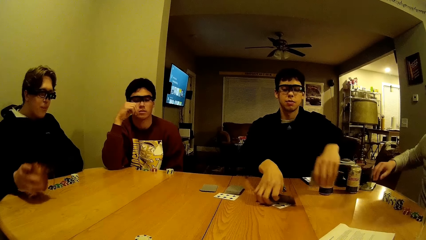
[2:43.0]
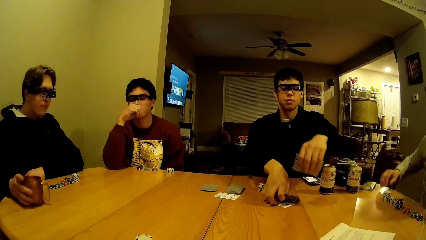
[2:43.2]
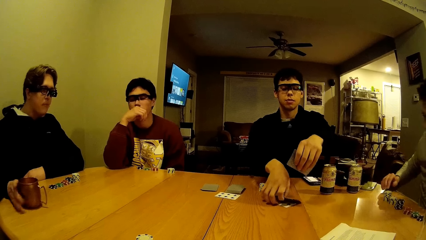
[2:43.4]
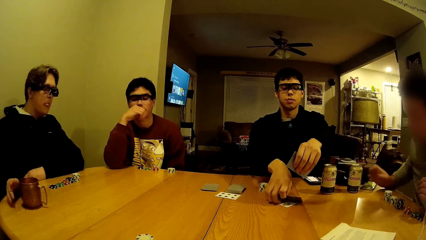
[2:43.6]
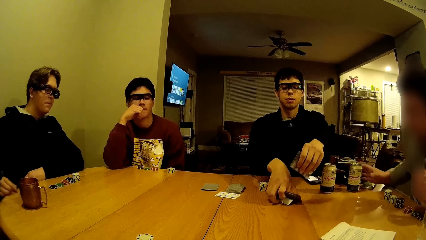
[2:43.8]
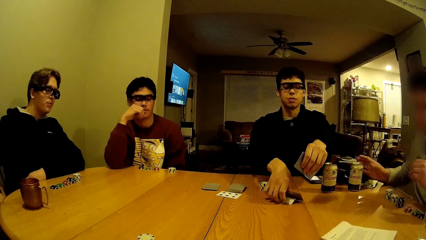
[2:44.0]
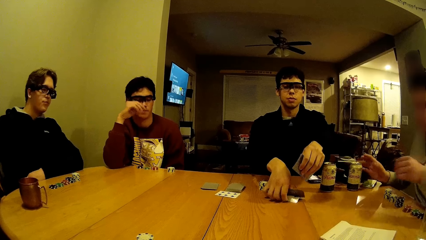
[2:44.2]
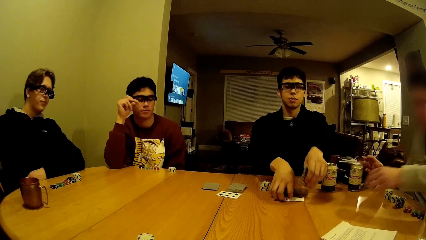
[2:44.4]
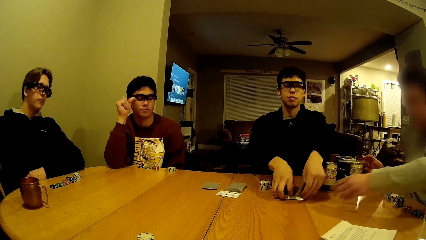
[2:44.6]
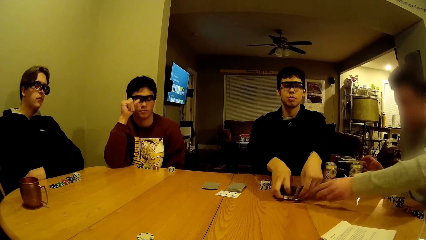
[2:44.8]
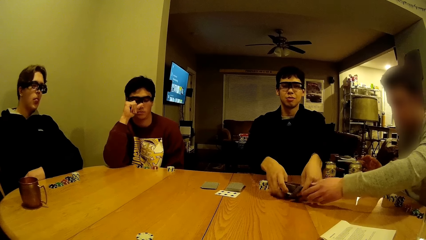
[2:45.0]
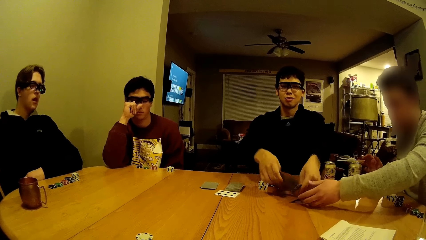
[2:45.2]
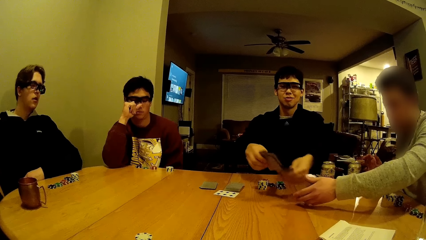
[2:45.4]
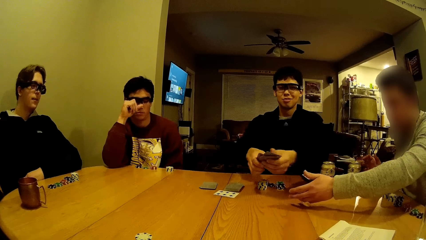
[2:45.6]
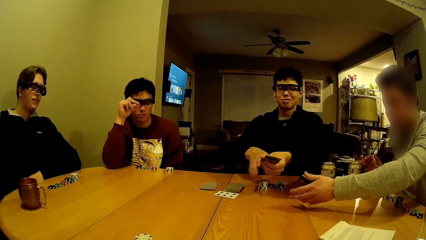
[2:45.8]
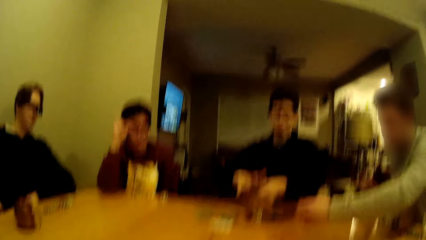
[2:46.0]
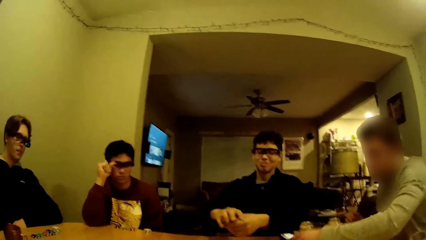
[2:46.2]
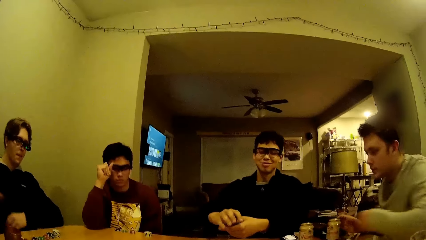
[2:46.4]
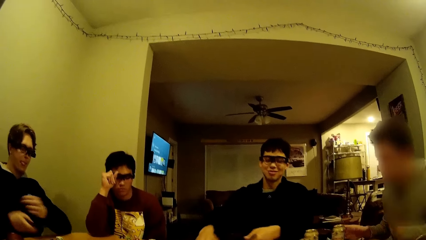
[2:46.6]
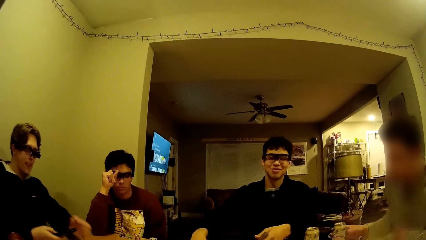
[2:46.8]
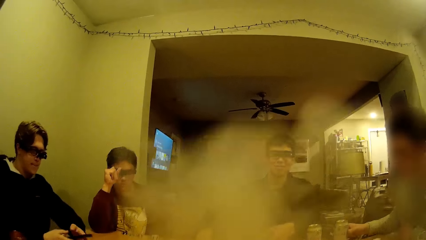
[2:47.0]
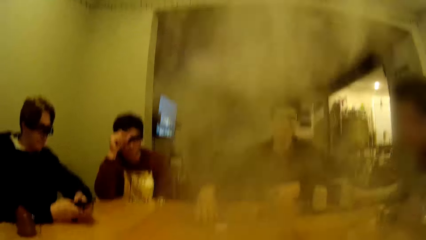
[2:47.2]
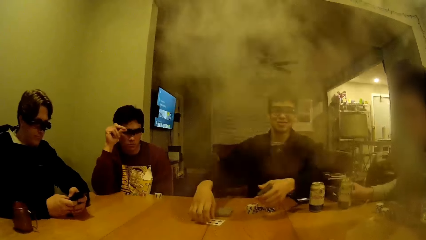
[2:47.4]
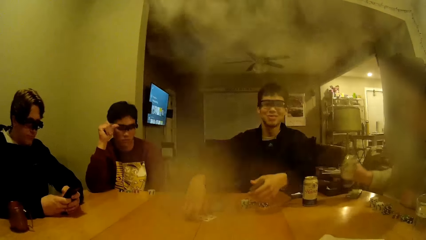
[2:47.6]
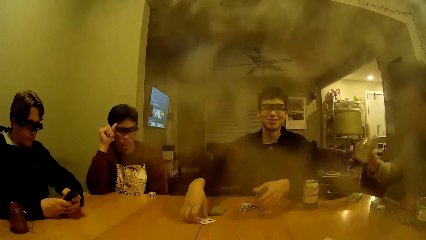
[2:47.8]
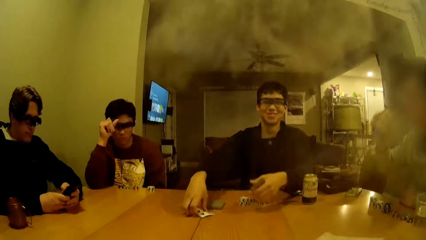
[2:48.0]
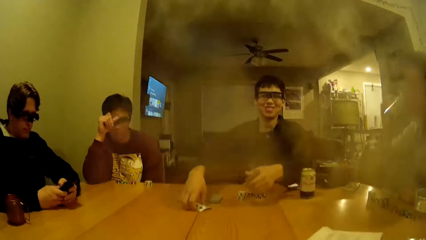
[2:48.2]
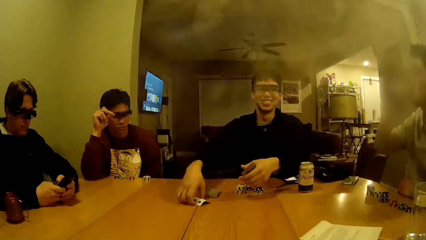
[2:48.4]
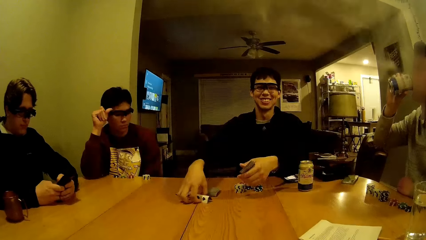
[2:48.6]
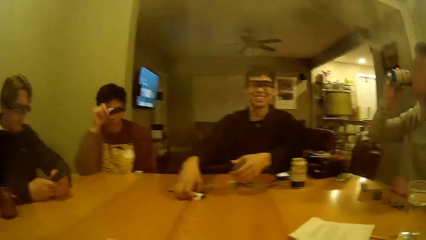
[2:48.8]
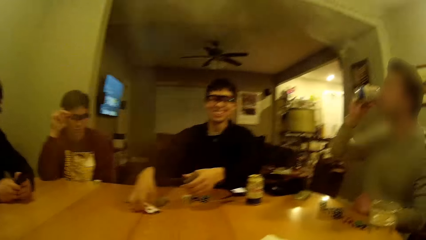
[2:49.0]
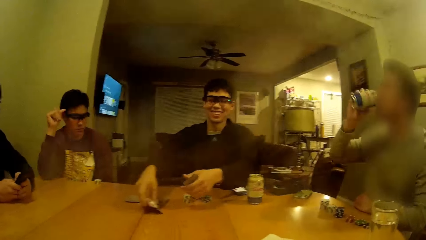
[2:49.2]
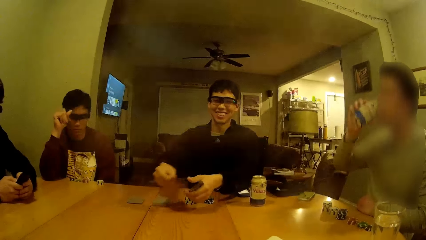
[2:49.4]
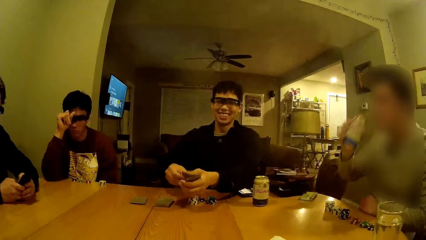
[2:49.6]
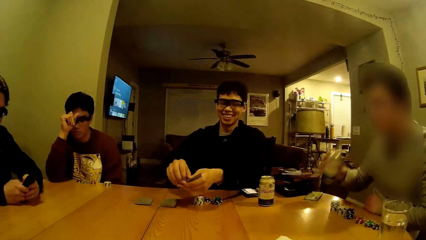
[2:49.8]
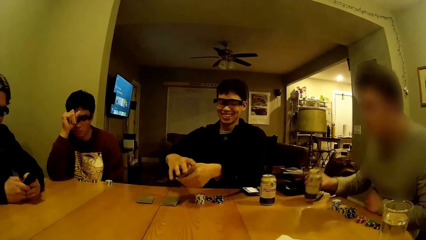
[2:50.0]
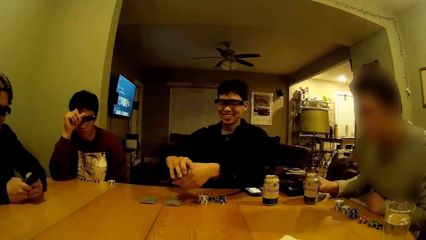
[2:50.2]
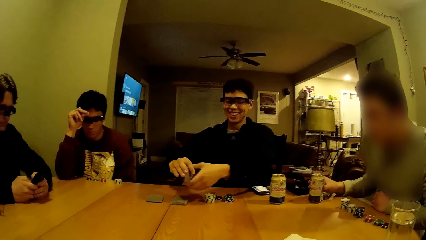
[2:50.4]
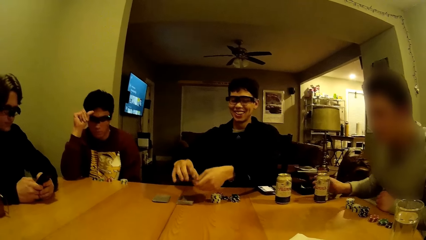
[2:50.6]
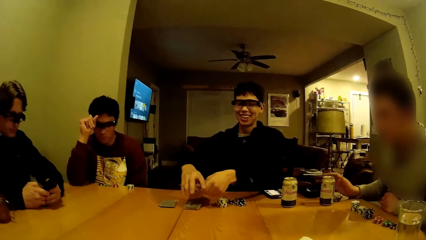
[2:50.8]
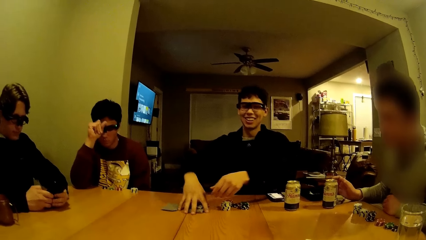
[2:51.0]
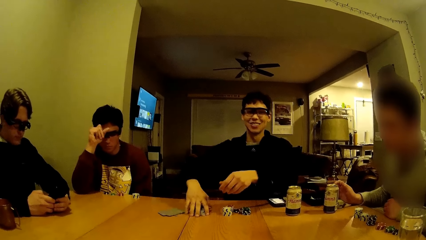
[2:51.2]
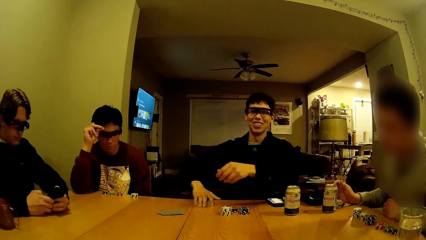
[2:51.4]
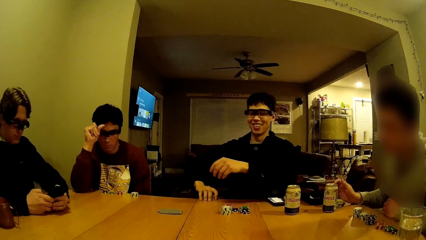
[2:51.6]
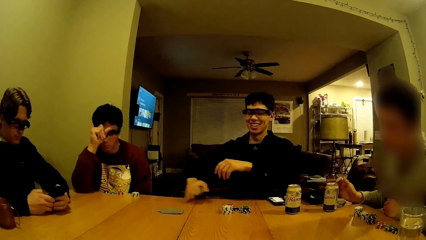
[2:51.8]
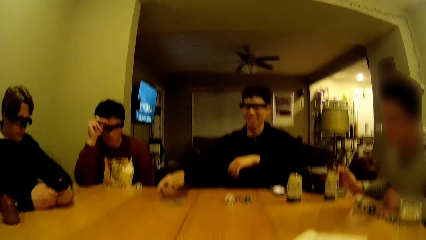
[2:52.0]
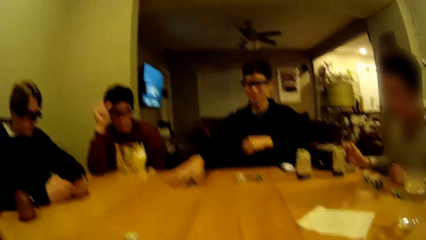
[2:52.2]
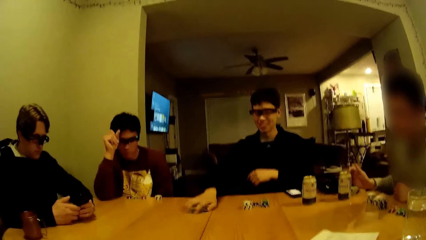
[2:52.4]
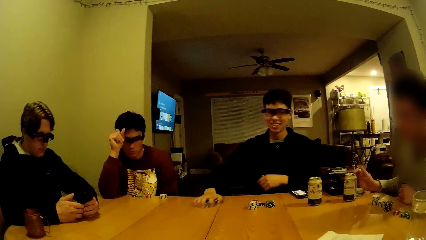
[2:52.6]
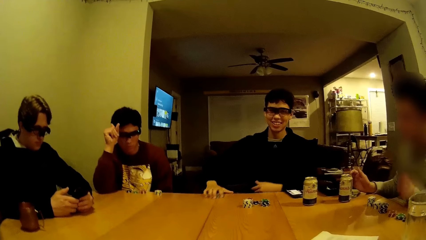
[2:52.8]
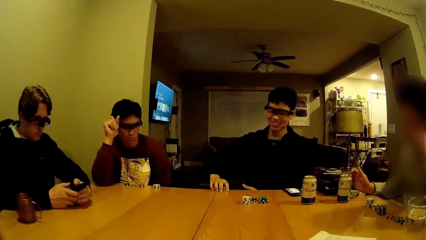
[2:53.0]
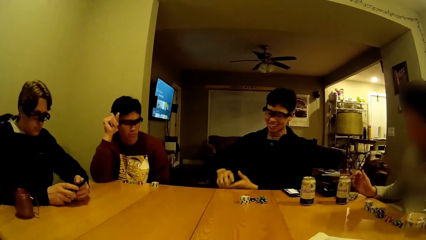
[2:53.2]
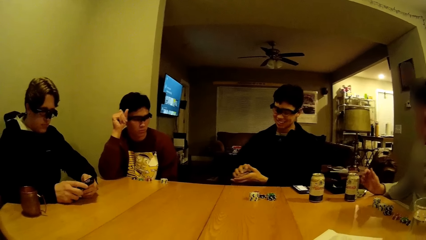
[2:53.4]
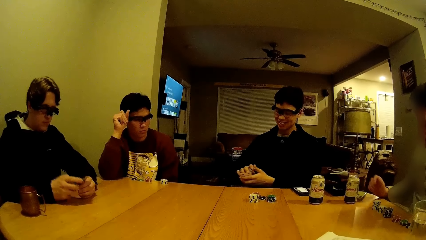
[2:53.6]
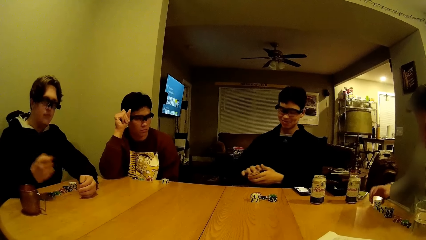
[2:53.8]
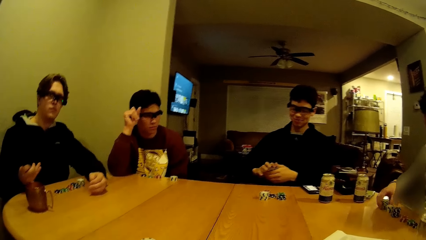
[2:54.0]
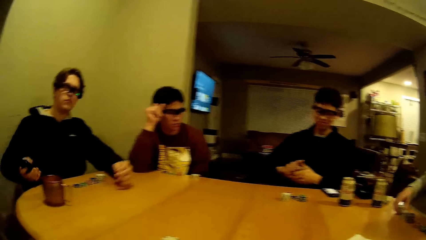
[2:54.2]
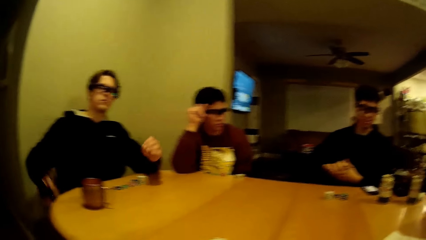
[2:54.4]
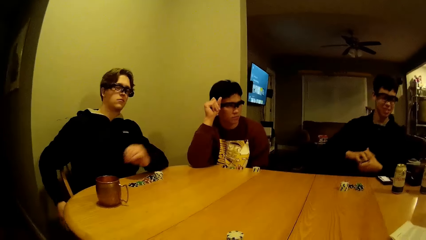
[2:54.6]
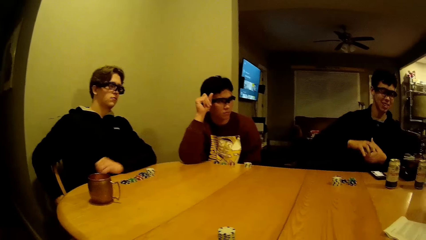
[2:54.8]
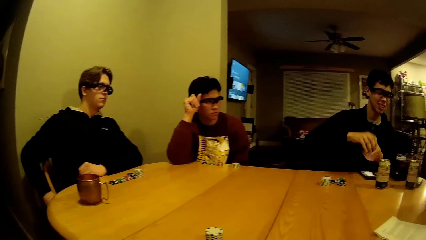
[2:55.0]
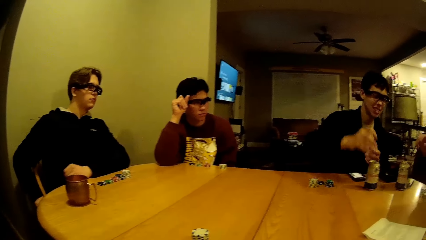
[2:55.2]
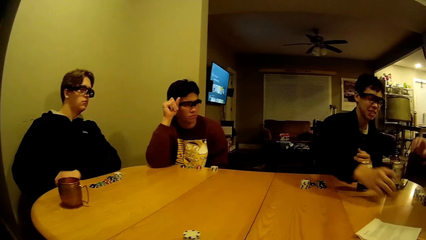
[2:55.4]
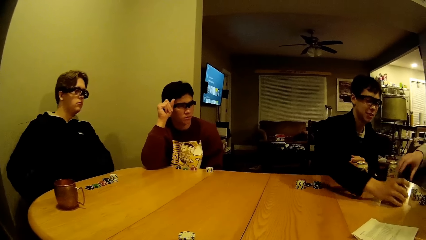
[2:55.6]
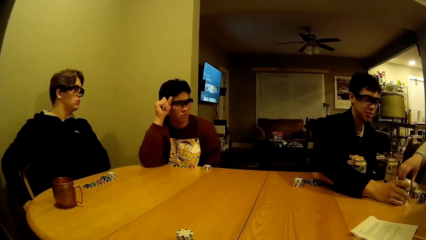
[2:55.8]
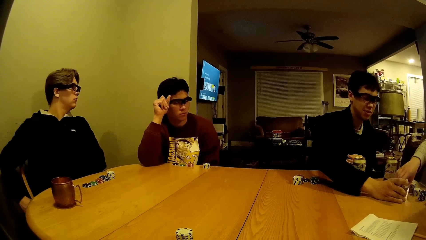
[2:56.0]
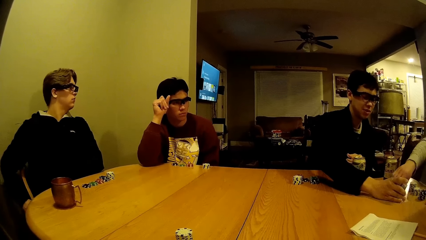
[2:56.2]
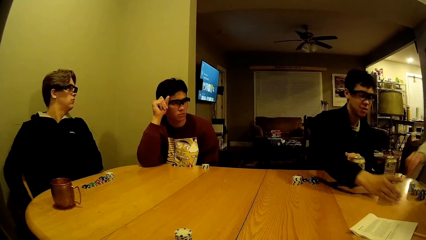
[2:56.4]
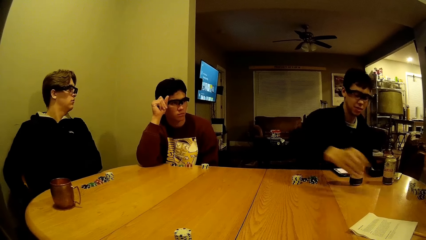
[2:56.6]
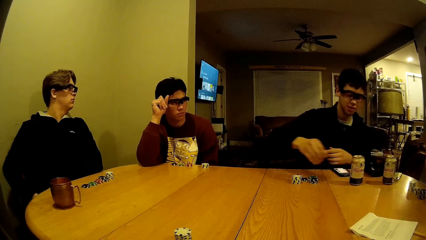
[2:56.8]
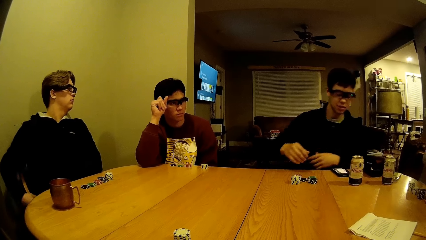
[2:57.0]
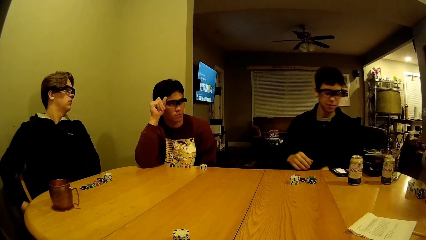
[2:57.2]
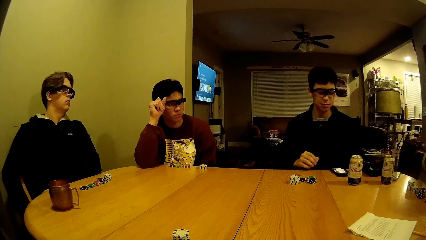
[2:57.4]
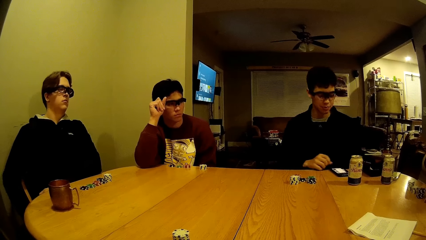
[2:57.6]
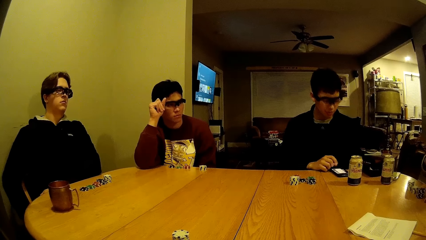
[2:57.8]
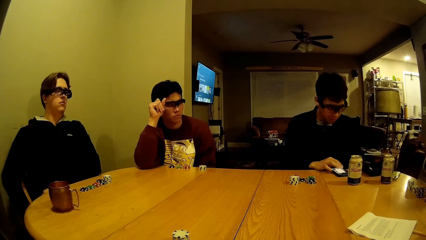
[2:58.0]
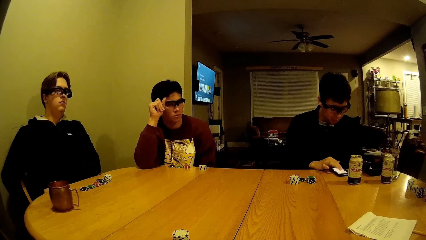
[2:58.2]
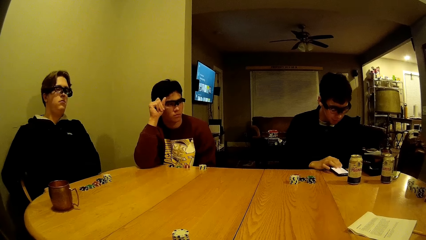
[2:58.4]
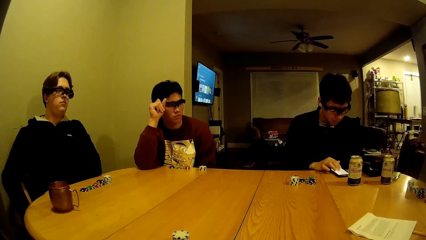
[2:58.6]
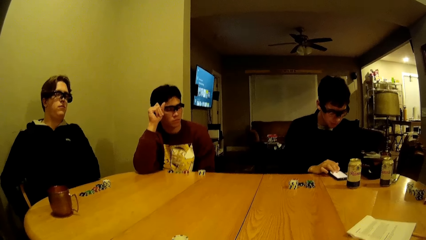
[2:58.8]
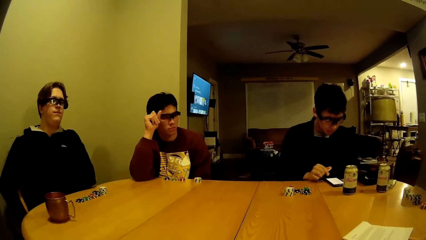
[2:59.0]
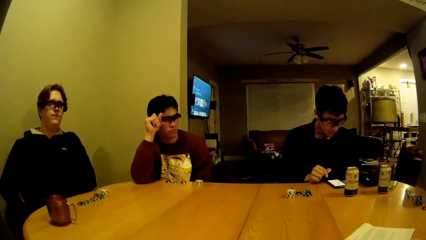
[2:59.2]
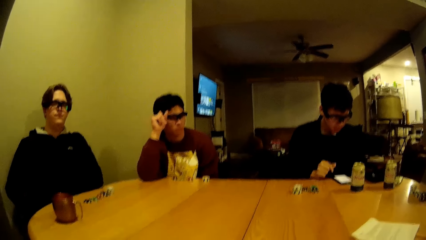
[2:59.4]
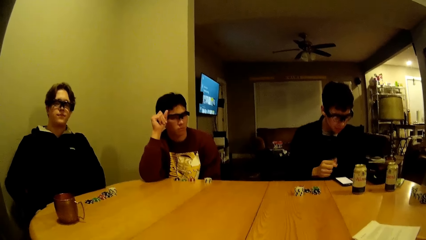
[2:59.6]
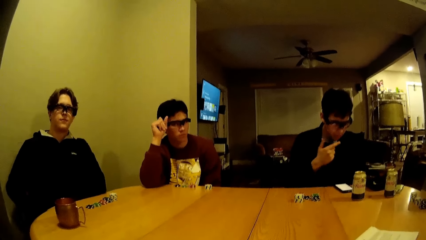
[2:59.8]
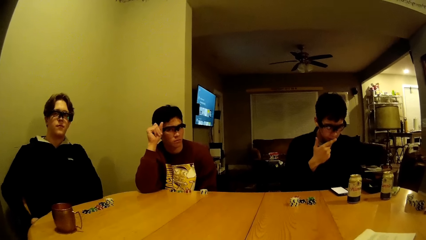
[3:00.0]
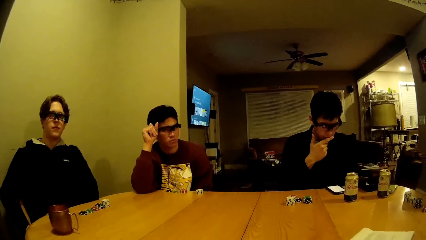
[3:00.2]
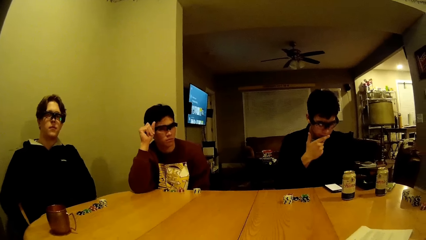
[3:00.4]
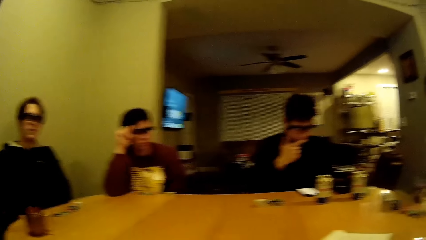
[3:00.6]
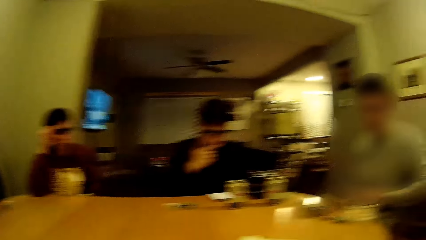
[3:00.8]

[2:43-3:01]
A man picks the cards on the table. Another man puts down the cup. The first man shuffles the cards with both hands. A third man stretches his hand over the table. The second man puts both hands on the table. The third man picks the can of beer on the table with his right hand. The second man operates a phone with both hands. The first man drops some cards on the table with his right hand. The third man holds the can. The third man drinks beer from the can of beer with his right hand. The third man drops the can of beer on the table with his right hand. The second man dials the phone. The first man picks some cards from the table with his right hand. The third man adjusts some cards on the table with his right hand. The second man puts the phone in a pocket with his right hand. The first man hands the third man some cards with his right hand. The first man puts cards on the table. The third man picks cards on the table. The first man operates the phone on the table with his right hand. The first man dials the phone.
